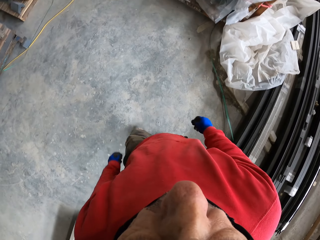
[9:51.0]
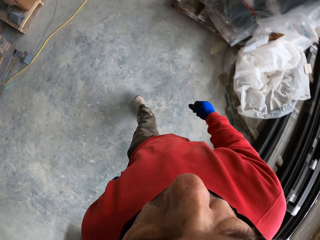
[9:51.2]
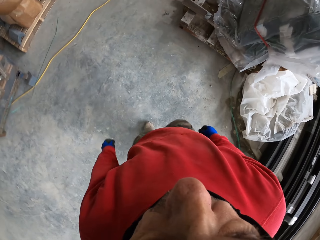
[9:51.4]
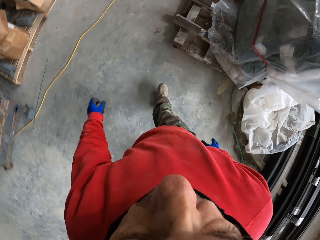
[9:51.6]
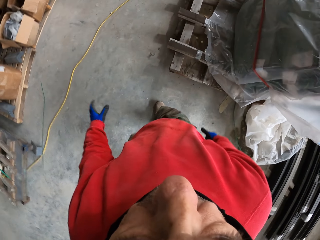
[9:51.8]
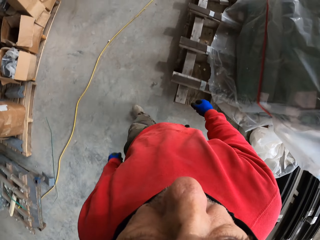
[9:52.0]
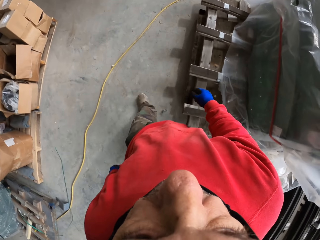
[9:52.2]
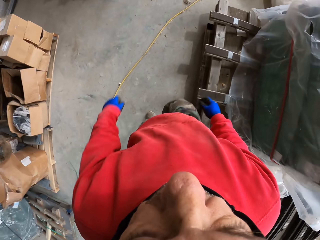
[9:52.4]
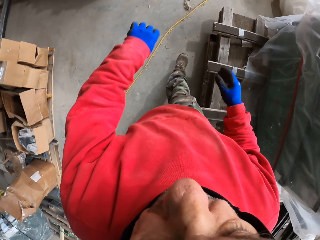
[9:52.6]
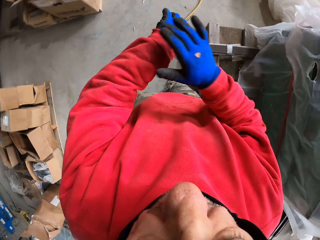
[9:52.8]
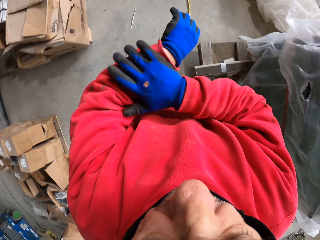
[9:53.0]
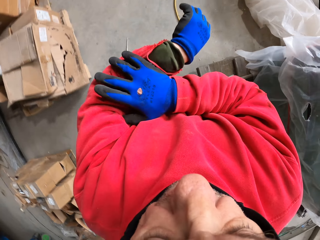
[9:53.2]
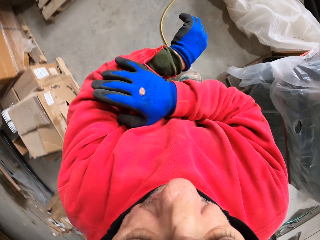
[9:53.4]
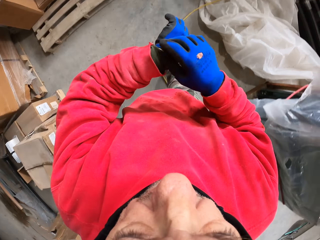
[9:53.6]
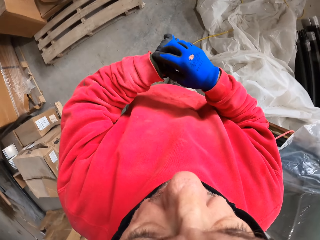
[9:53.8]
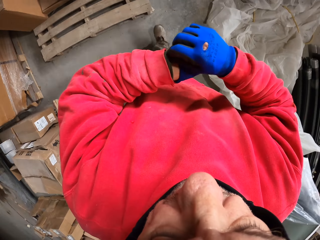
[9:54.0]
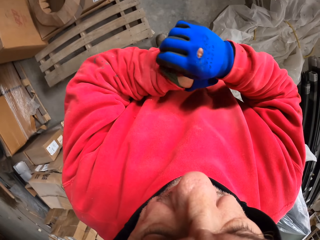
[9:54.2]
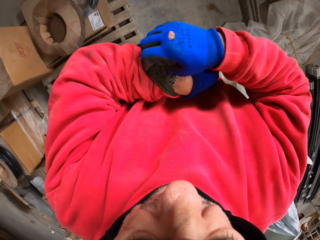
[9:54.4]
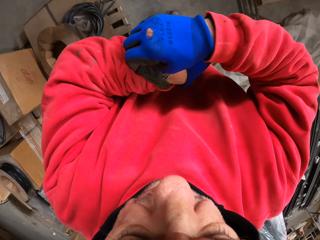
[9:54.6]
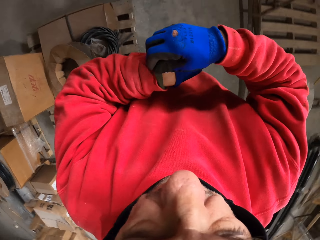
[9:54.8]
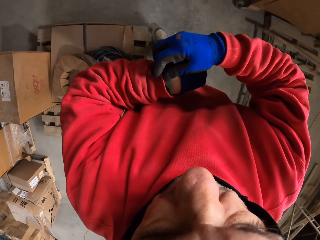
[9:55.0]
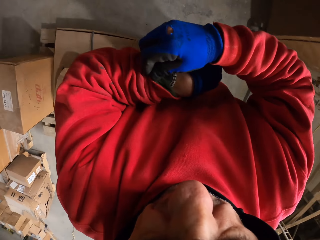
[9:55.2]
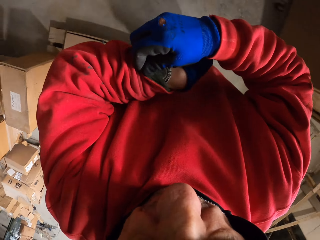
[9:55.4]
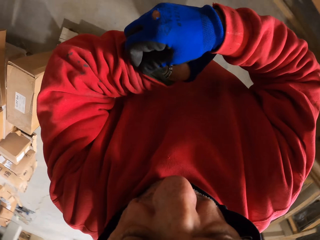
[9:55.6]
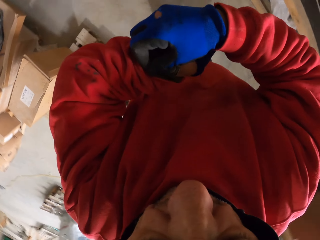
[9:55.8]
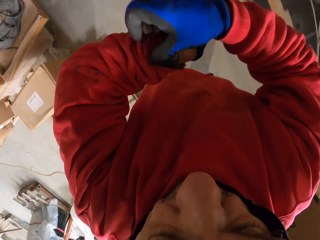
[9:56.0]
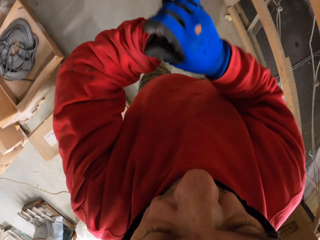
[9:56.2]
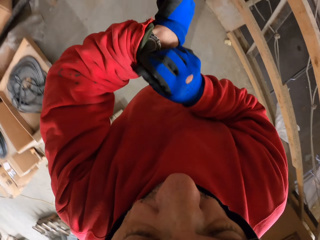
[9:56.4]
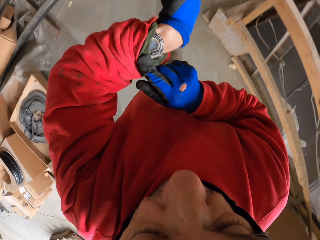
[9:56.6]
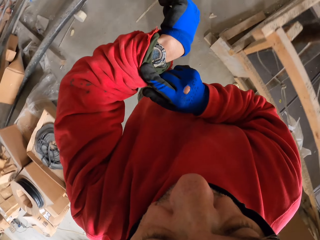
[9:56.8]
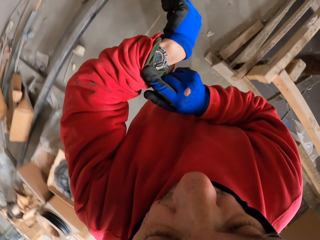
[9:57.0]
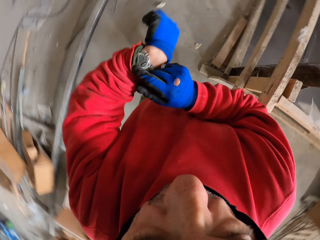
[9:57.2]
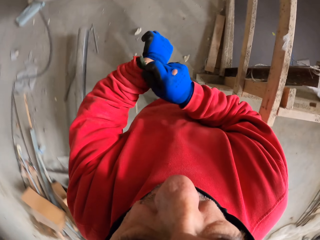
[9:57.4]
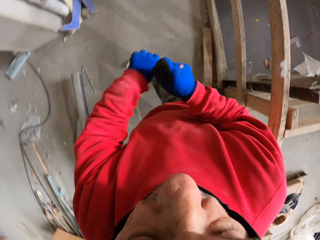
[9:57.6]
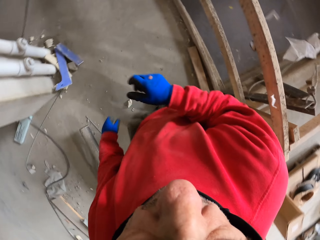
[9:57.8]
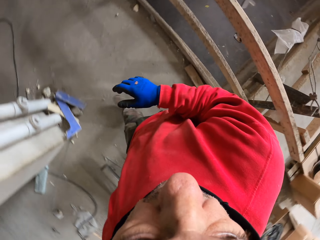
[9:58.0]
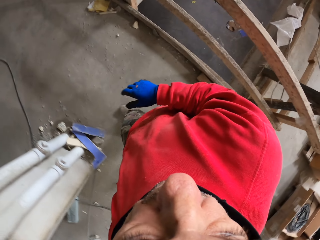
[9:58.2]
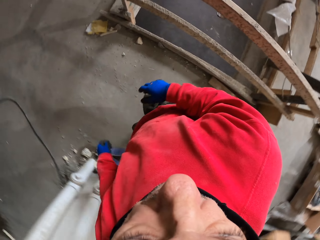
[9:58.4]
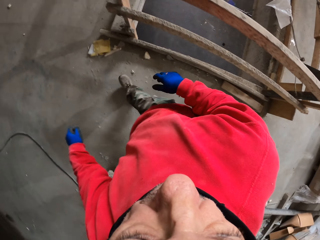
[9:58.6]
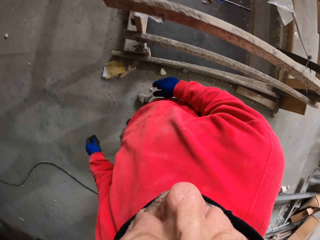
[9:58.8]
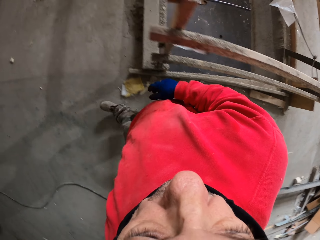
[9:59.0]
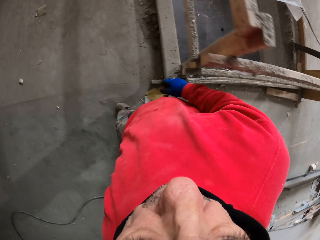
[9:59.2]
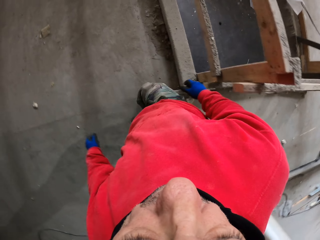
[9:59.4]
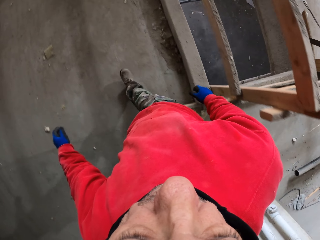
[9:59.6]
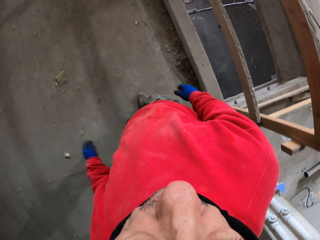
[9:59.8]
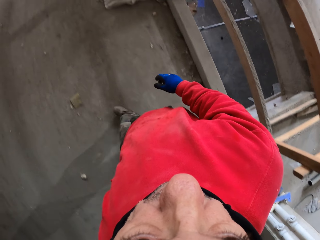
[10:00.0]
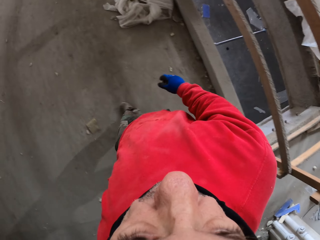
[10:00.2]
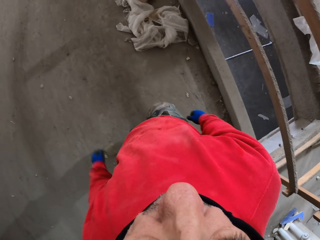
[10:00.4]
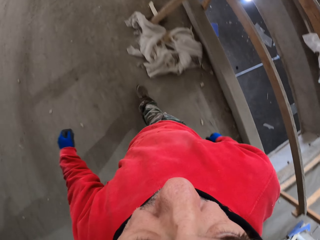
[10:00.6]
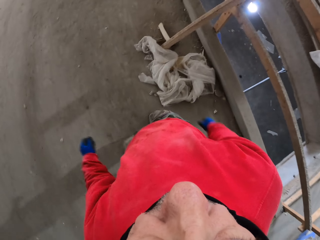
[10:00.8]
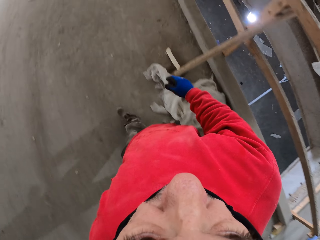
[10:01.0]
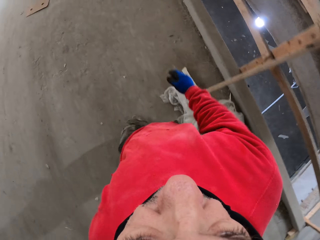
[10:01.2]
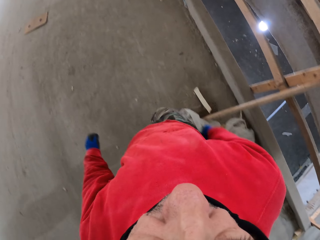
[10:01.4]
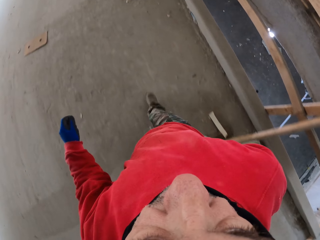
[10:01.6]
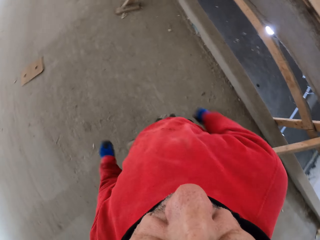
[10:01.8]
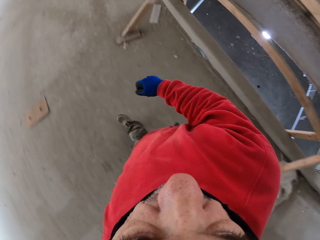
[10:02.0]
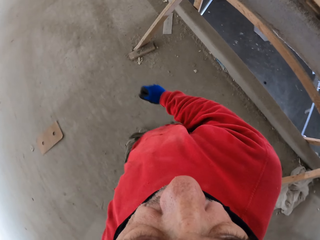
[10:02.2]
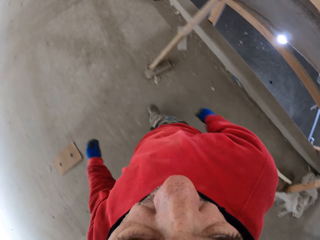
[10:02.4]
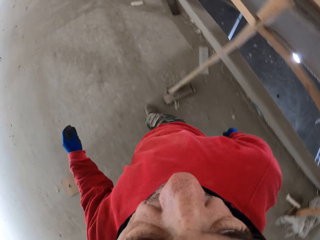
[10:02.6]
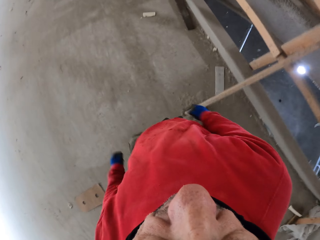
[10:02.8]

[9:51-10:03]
The camera wearer folds a cloth. They look at the watch and walk around the workshop.

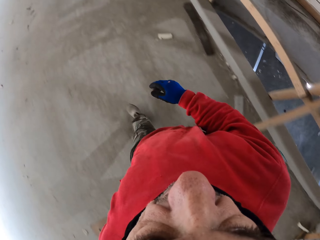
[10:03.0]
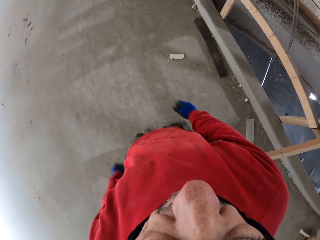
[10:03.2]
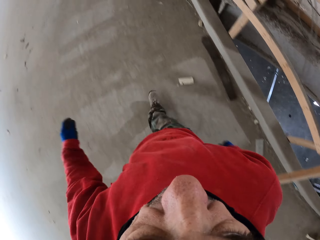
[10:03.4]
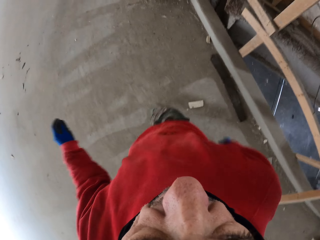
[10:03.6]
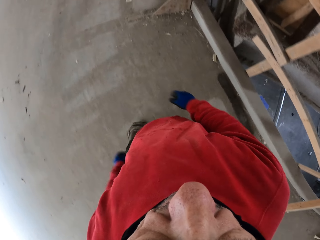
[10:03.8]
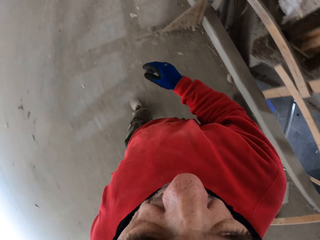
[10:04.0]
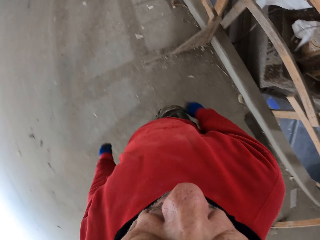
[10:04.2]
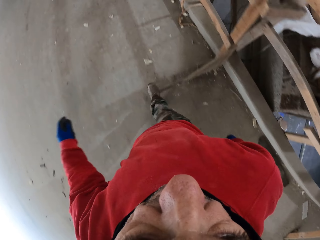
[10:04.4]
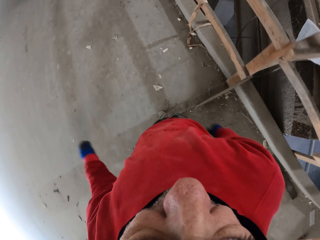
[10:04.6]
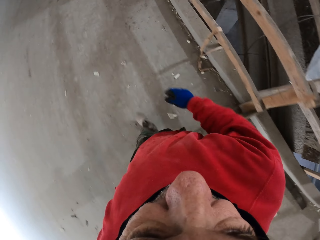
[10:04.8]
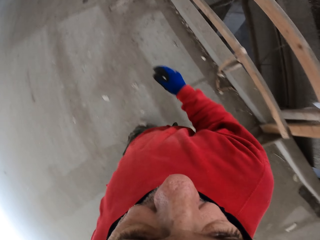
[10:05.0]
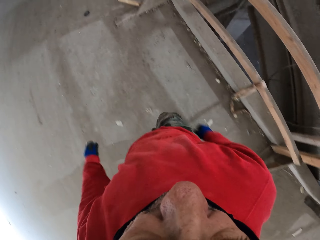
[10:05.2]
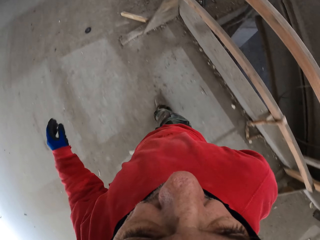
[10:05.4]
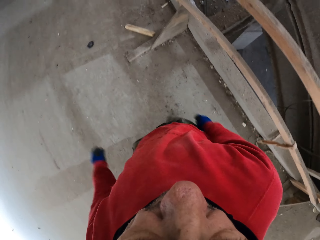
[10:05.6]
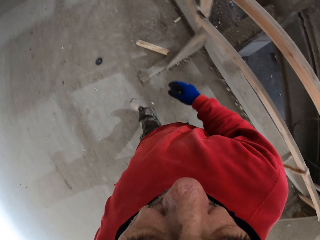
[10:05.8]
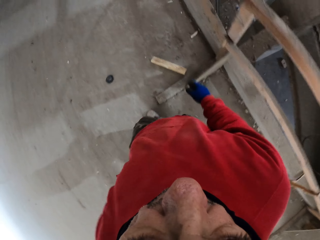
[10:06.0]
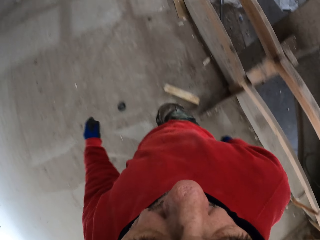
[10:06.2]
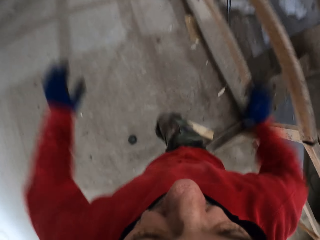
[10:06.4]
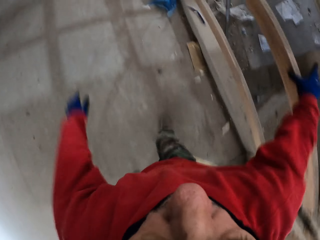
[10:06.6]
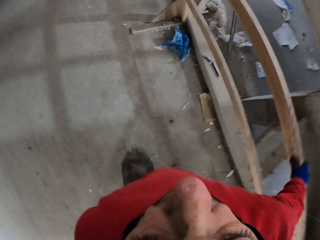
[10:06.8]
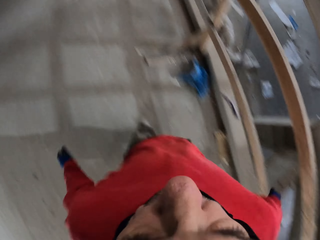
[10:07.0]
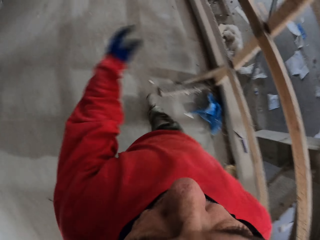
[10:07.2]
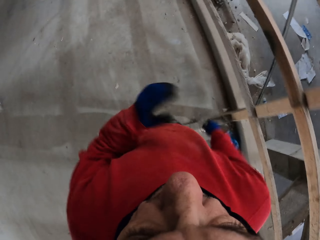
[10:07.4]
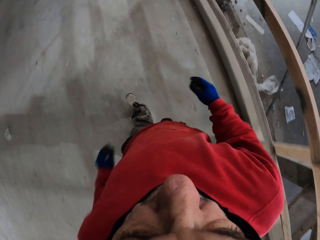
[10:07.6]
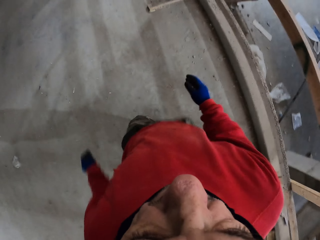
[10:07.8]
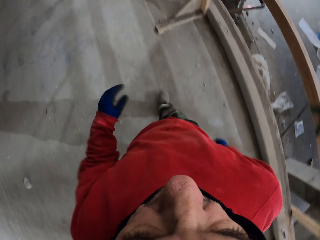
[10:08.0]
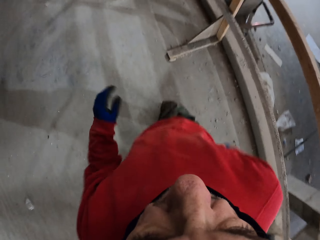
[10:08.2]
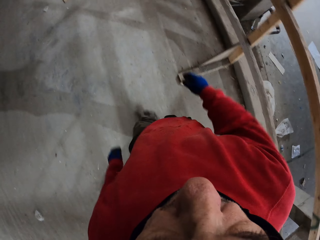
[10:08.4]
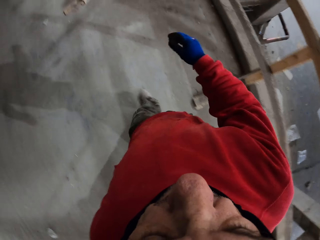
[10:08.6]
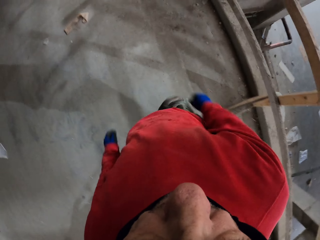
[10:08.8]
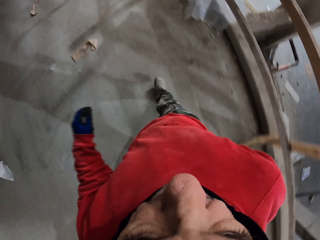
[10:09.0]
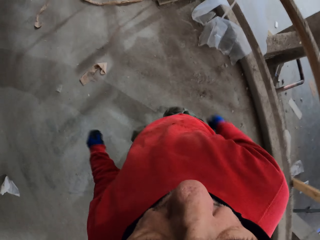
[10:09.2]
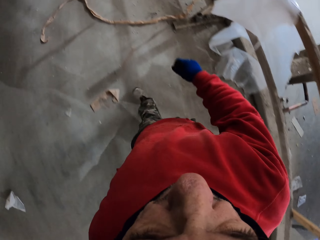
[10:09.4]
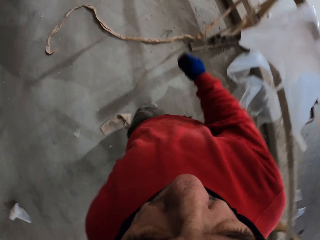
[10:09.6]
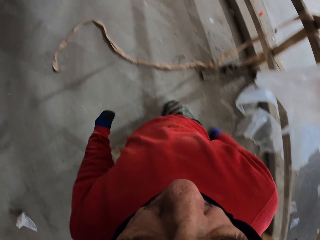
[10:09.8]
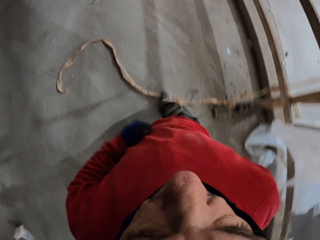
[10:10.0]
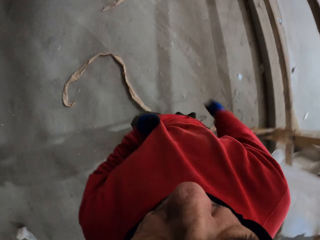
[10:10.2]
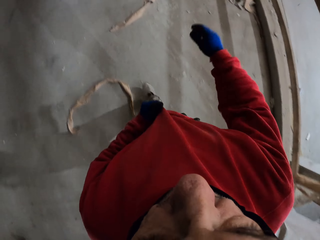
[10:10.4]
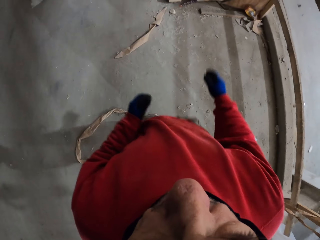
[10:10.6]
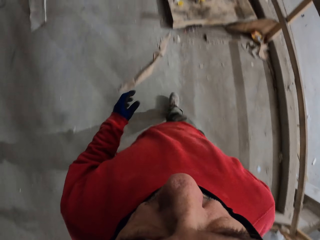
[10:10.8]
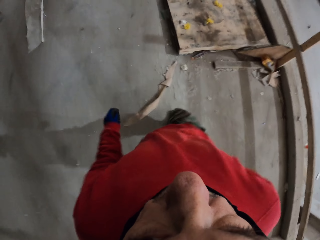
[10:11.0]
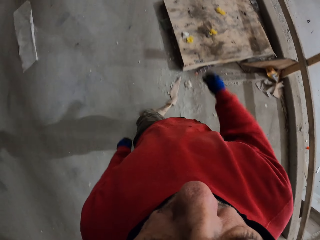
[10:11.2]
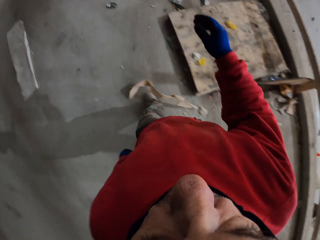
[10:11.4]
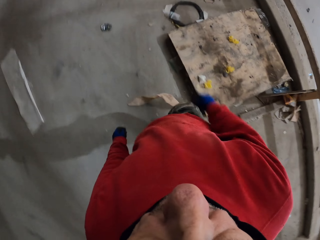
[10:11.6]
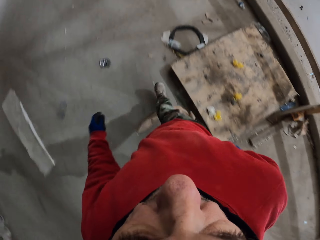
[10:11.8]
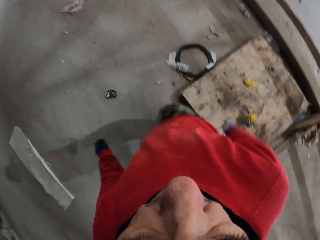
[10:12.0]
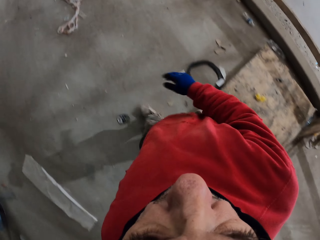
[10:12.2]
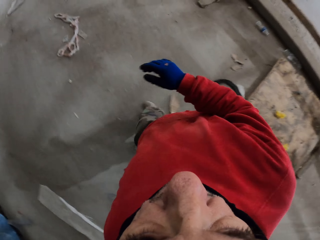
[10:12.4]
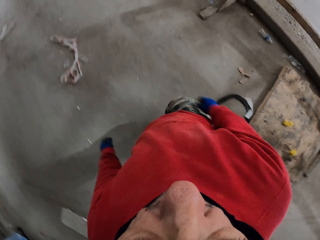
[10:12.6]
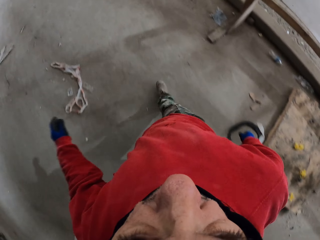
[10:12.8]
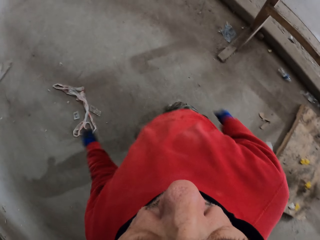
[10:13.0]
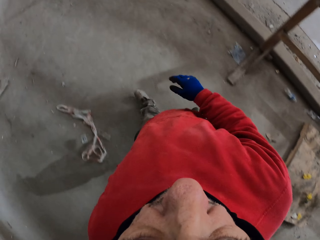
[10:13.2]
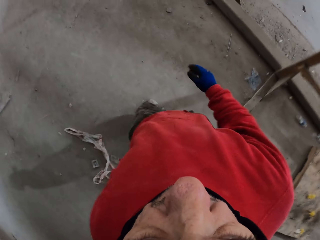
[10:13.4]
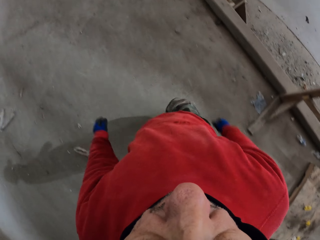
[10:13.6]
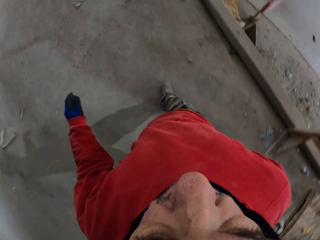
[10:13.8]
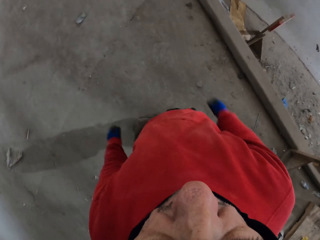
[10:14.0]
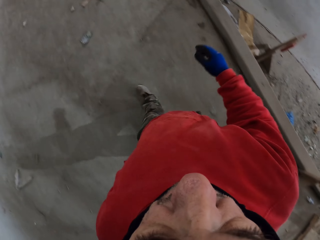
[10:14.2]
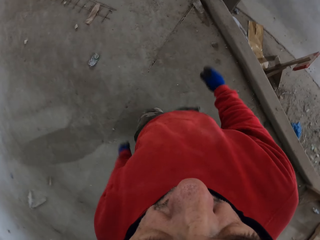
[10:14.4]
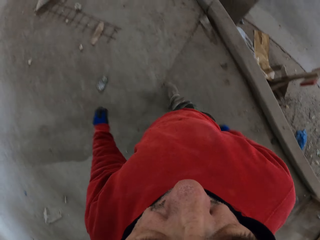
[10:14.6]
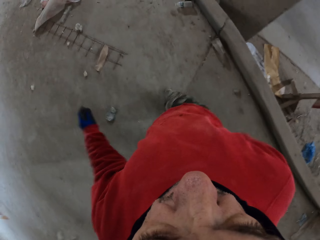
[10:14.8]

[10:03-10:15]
The camera wearer walks and touches the wood. They touch a cloth and walk around the workshop.
